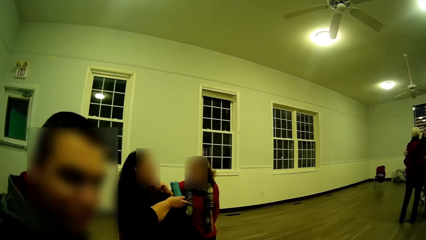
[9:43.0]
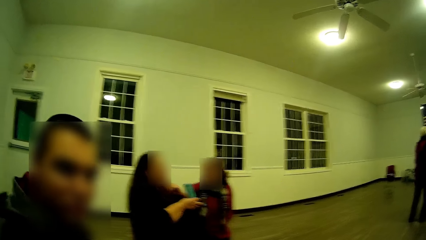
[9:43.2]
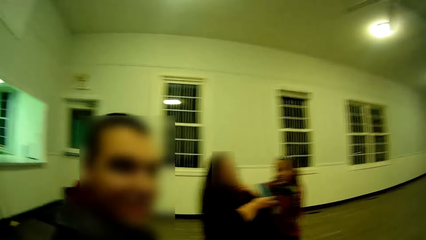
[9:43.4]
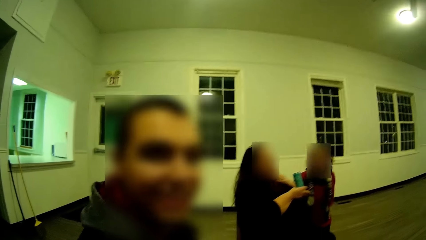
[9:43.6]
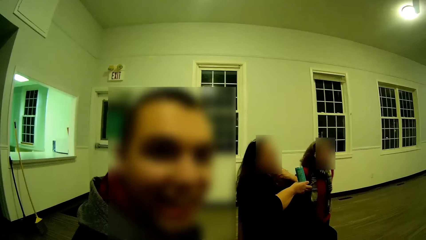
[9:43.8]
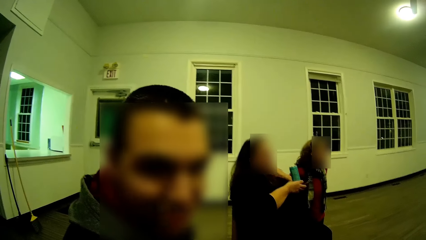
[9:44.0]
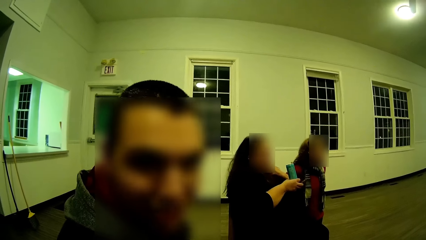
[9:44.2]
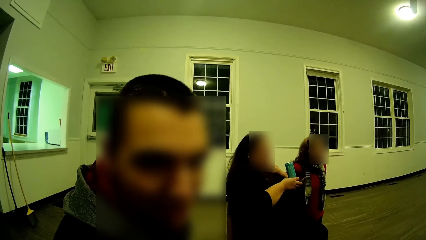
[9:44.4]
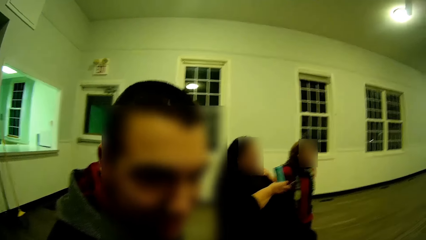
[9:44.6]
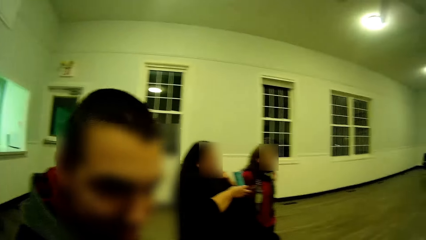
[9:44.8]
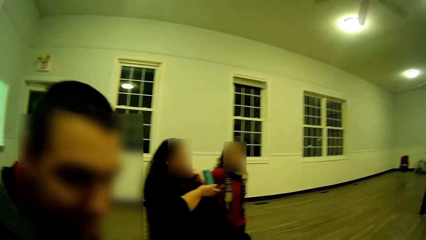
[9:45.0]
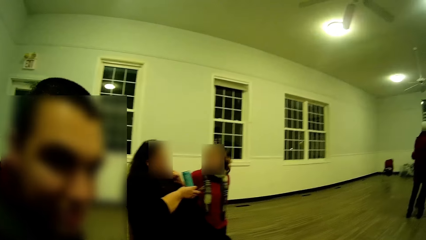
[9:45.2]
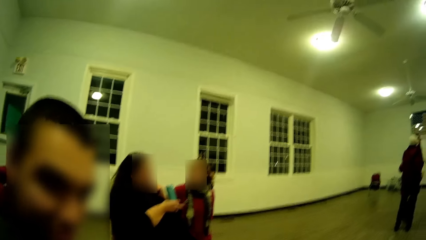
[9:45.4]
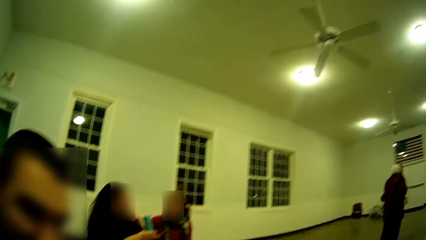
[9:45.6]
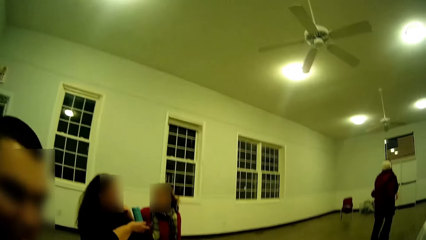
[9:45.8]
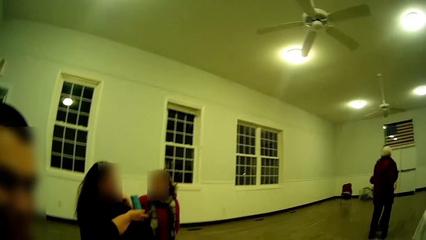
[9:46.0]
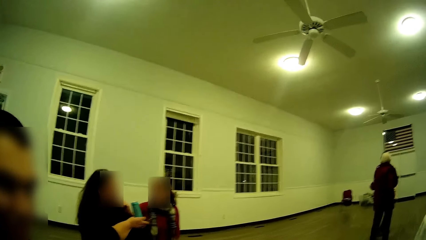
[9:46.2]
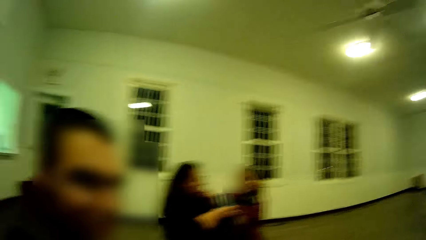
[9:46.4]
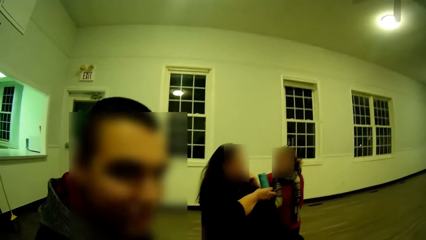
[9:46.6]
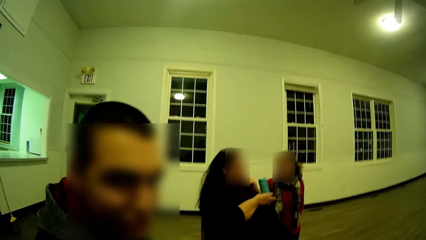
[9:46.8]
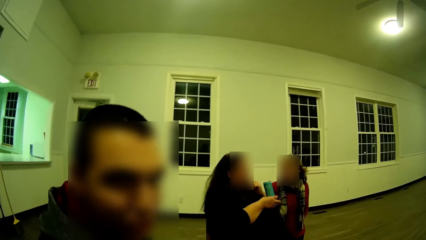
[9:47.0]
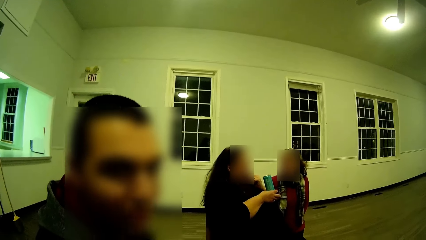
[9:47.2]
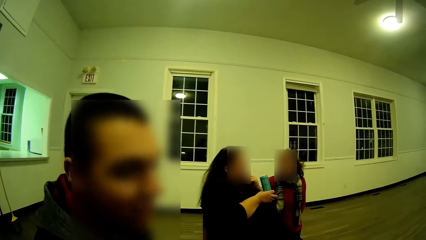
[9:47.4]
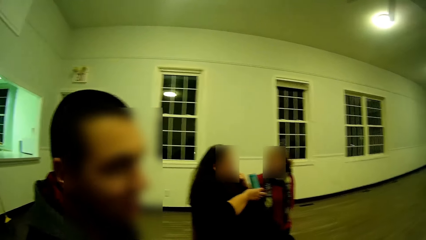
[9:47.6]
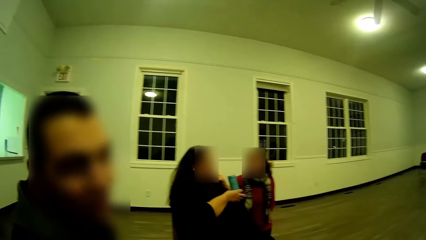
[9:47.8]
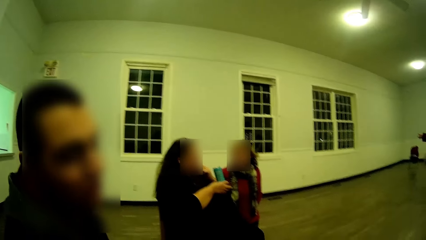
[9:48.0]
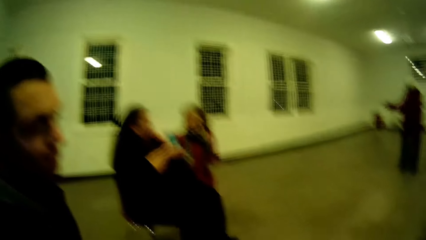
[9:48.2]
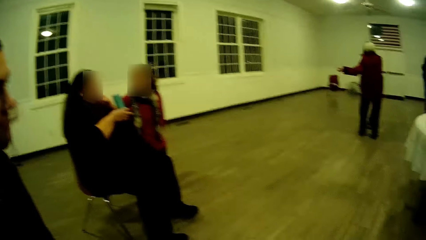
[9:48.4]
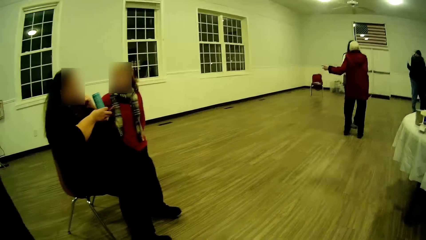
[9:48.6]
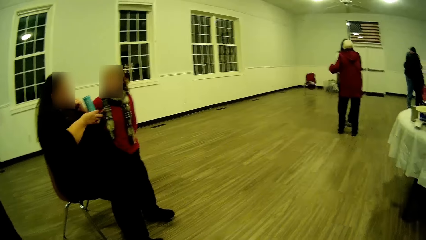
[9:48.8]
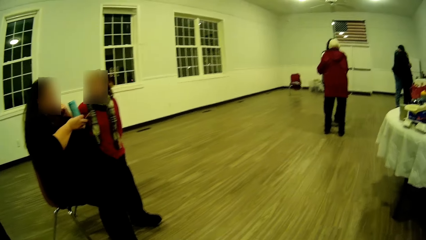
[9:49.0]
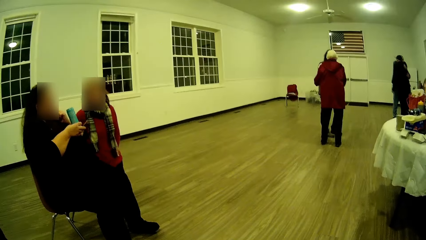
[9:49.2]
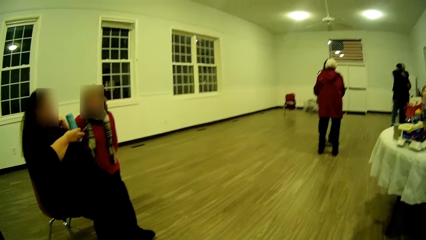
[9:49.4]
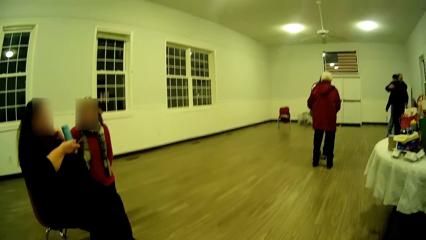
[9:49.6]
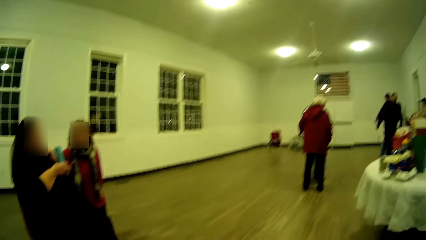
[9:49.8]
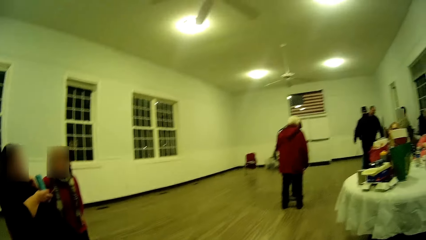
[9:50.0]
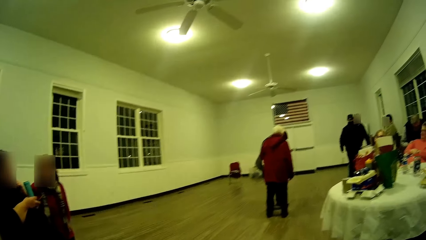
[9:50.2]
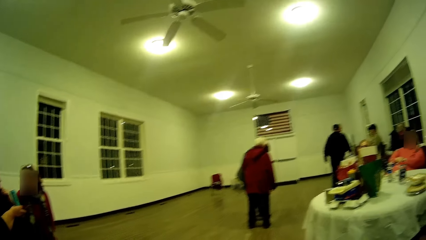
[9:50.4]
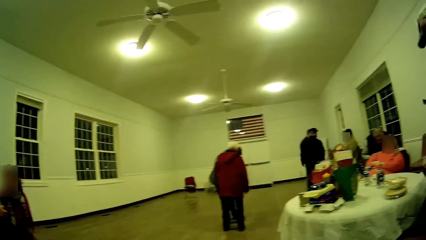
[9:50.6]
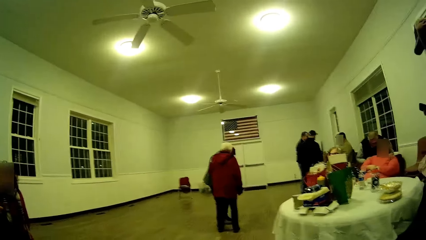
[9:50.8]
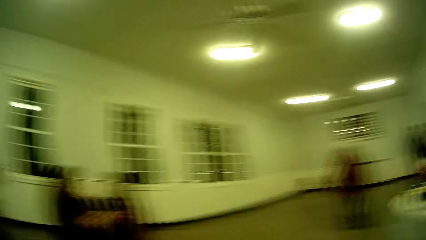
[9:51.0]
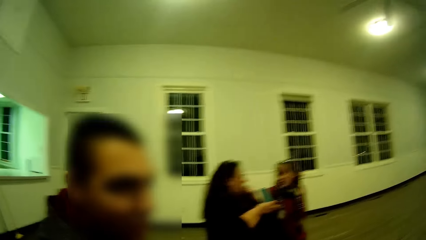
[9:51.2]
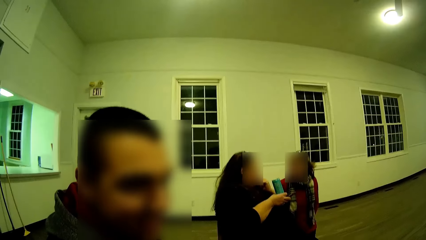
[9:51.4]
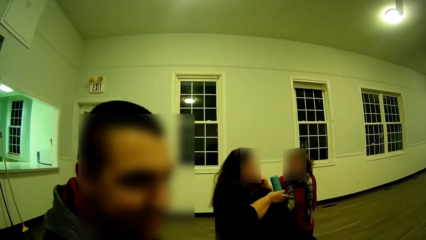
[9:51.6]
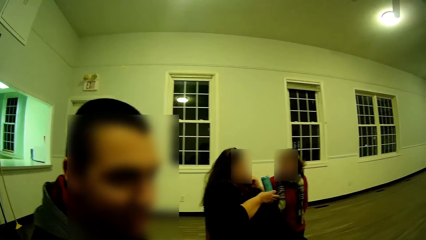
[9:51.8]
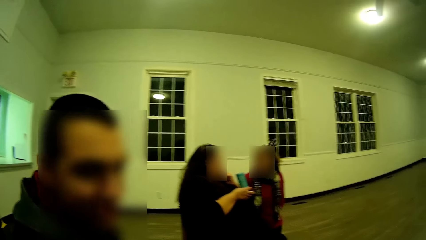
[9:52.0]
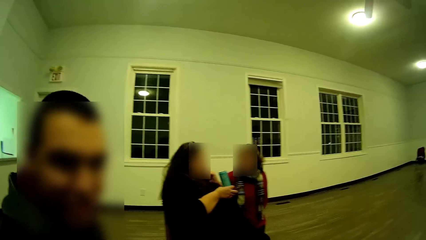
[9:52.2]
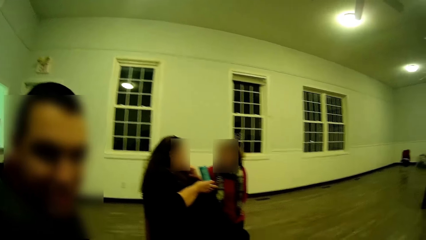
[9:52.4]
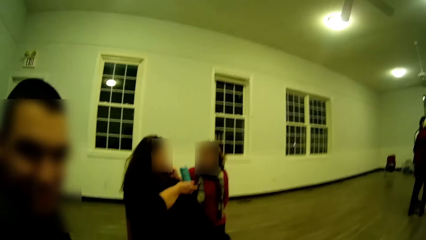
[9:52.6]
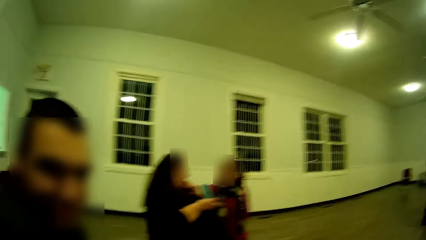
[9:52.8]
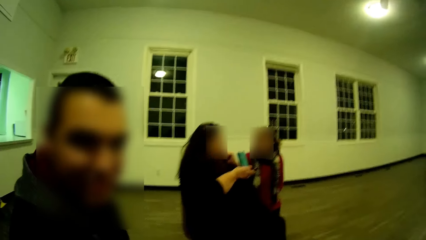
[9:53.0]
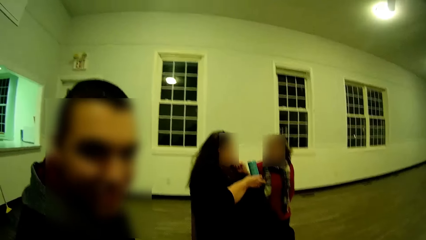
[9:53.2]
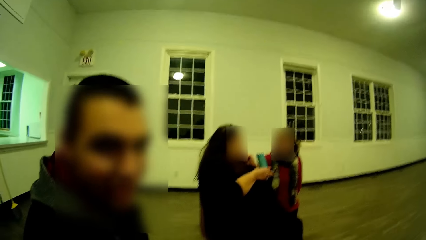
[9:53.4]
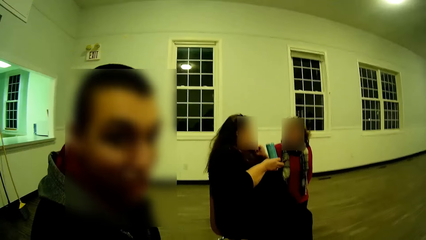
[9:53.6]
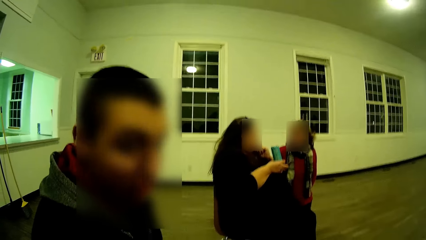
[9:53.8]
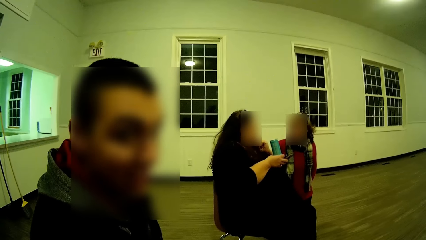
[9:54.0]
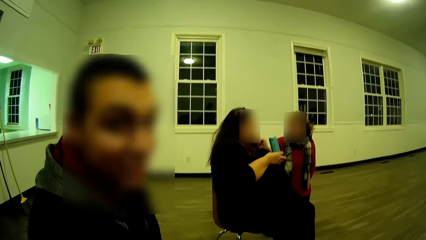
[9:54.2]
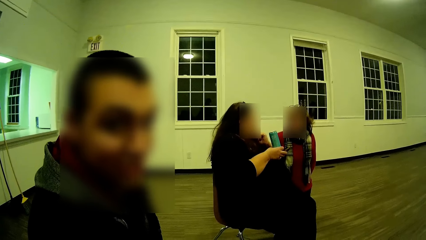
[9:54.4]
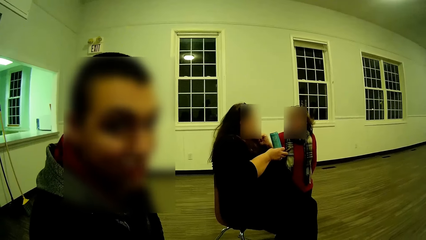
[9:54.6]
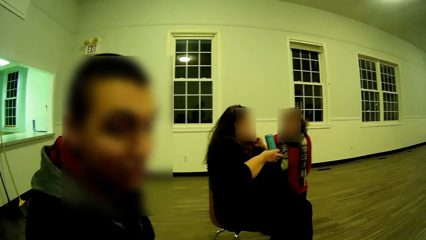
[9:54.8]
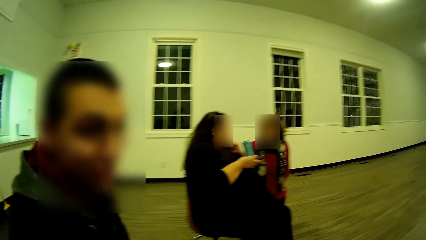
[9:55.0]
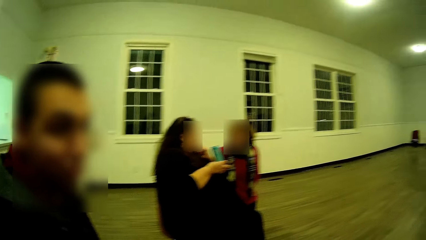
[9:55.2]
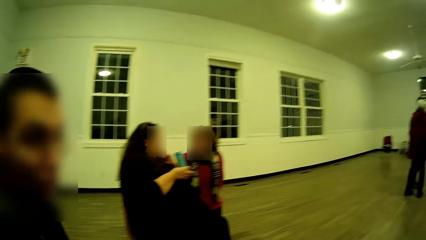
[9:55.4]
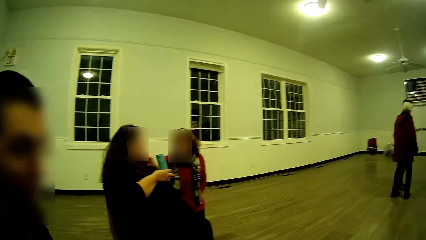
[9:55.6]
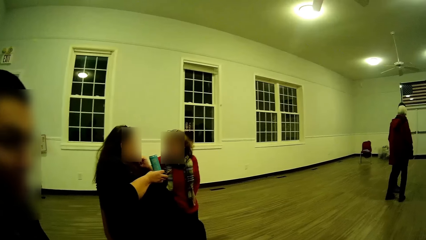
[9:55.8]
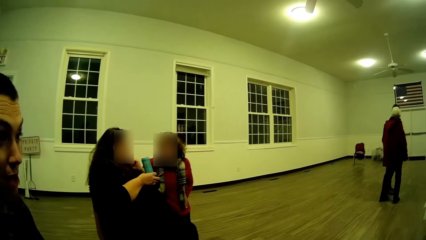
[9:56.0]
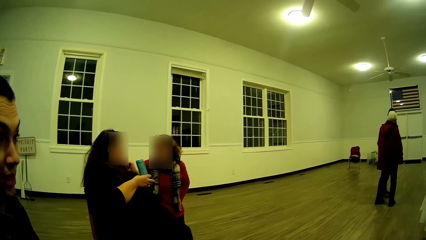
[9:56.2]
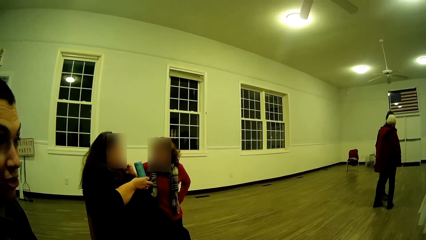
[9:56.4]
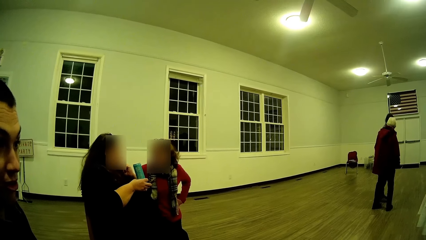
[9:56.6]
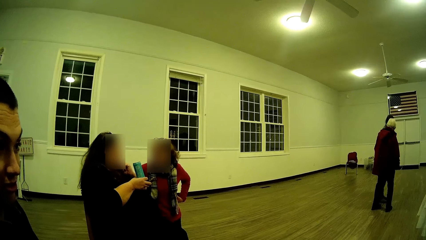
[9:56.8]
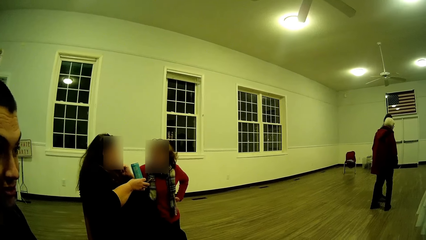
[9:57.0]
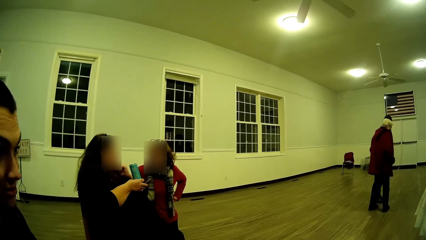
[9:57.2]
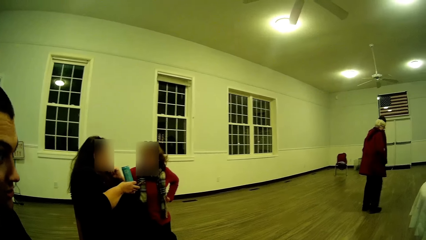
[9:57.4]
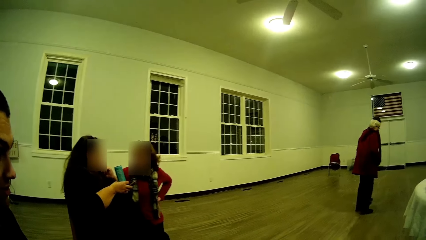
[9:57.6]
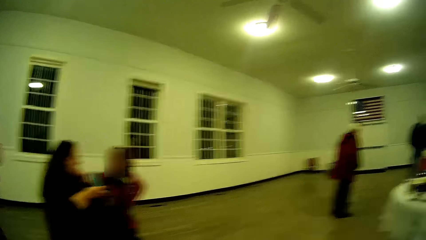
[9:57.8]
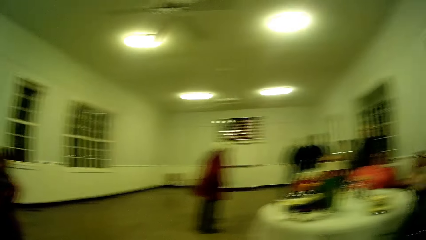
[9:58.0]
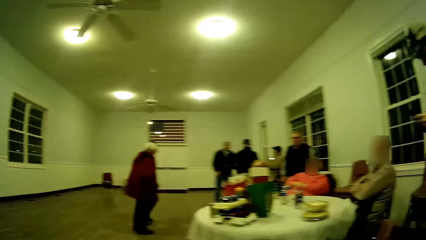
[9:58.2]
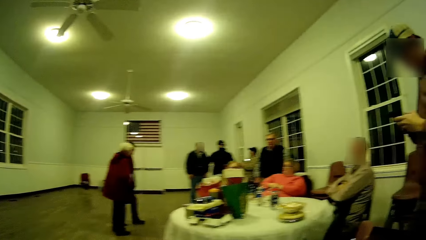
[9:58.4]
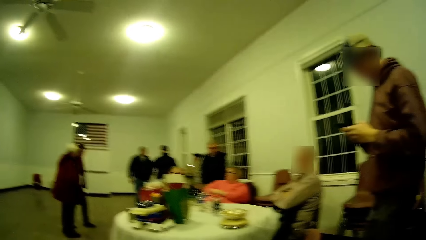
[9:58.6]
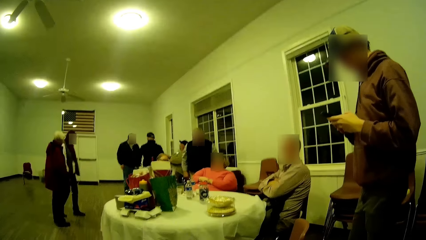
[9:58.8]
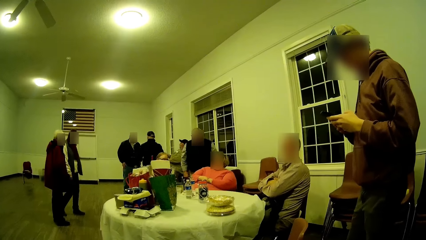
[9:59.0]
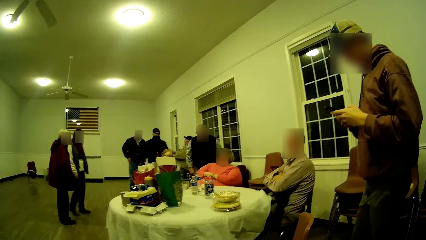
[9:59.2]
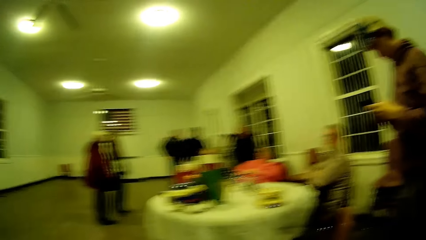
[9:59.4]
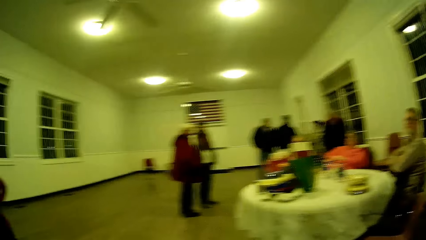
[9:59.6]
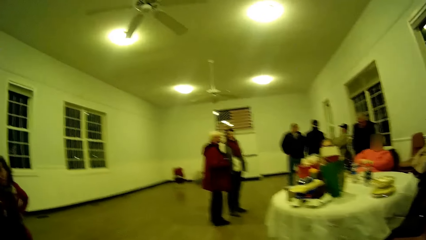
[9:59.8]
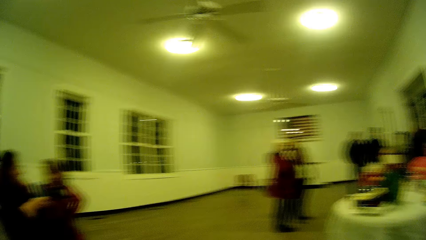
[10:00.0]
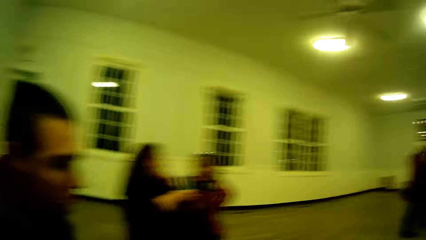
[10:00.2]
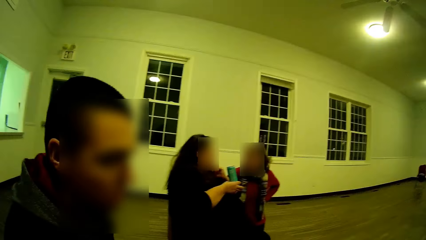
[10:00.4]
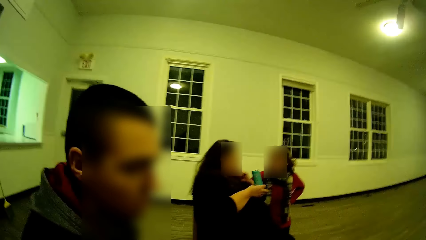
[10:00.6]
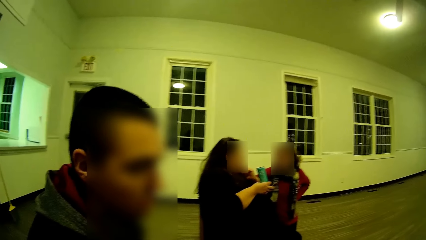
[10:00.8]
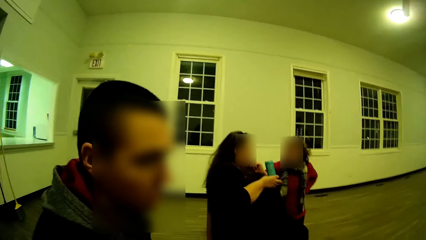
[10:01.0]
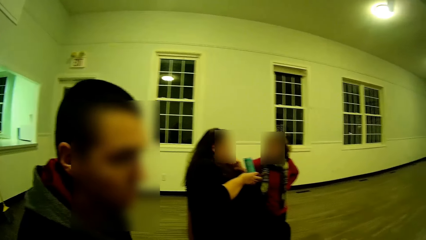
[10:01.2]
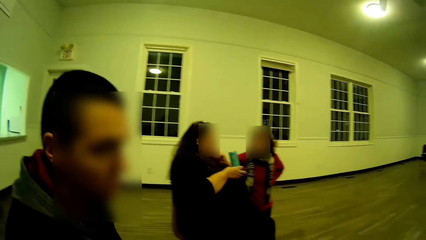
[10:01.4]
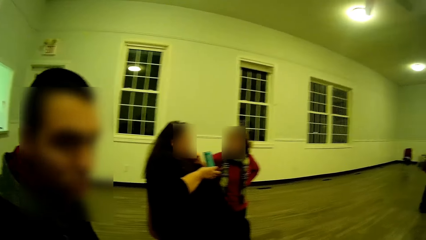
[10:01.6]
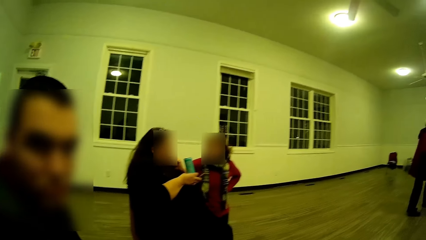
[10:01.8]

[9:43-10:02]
A man converses with the camera wearer. The man shakes his head. The camera wearer looks around. They talk to the man. The man converses. The camera wearer rotates the camera. The man looks at his phone.
